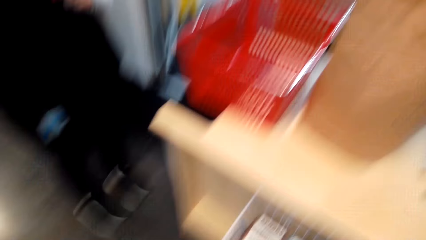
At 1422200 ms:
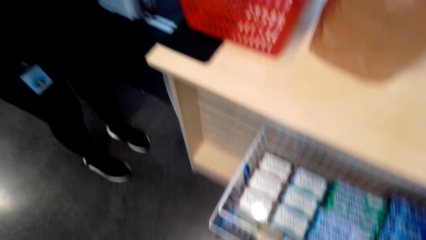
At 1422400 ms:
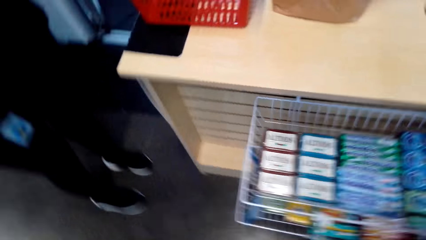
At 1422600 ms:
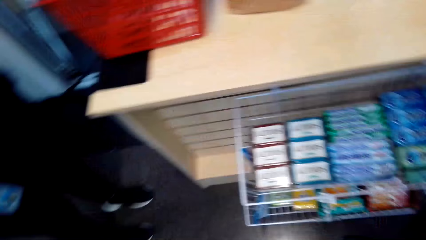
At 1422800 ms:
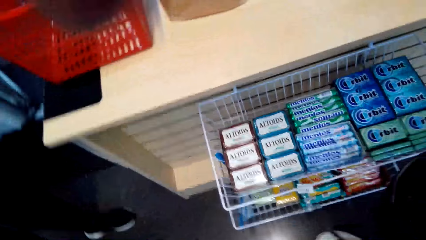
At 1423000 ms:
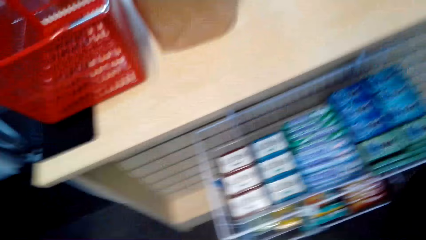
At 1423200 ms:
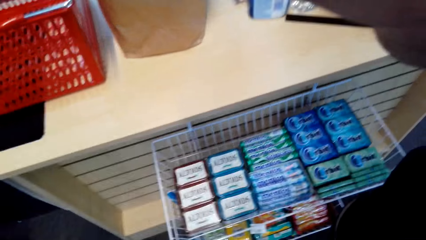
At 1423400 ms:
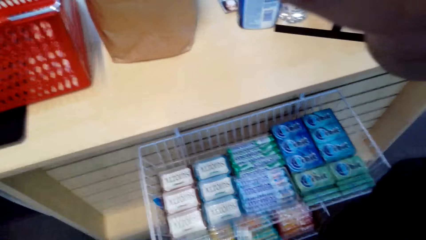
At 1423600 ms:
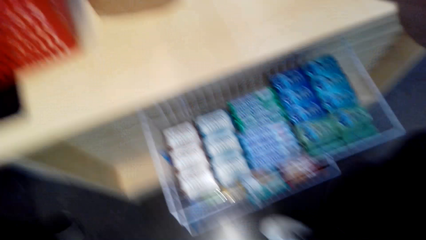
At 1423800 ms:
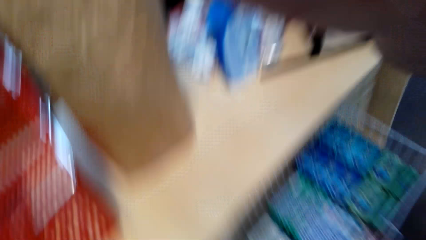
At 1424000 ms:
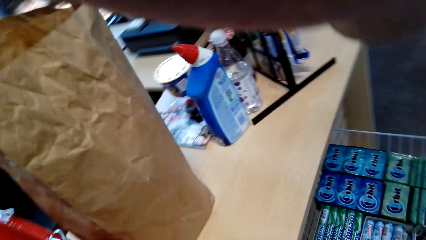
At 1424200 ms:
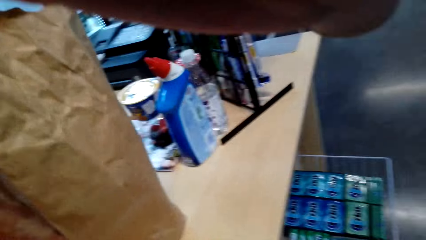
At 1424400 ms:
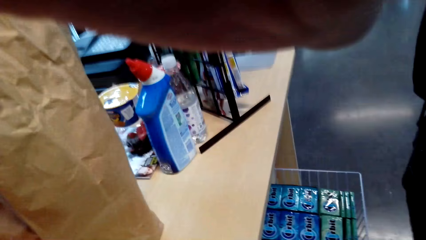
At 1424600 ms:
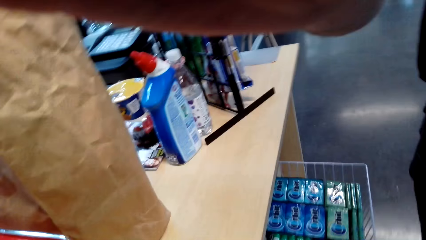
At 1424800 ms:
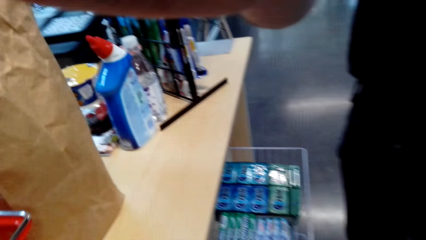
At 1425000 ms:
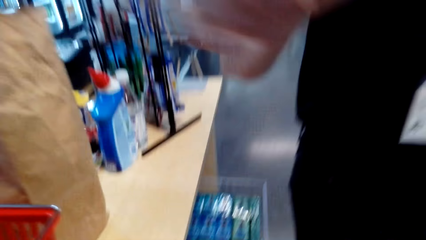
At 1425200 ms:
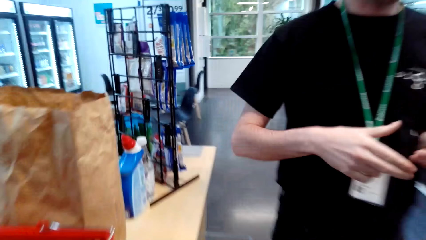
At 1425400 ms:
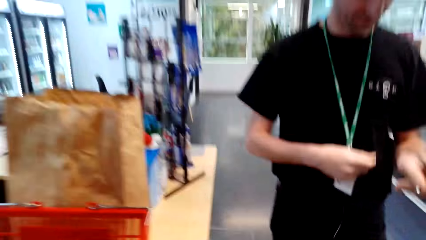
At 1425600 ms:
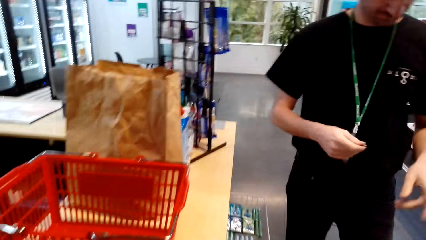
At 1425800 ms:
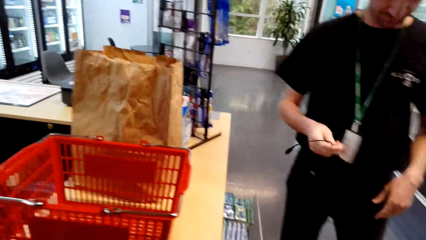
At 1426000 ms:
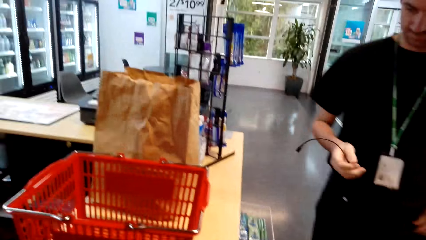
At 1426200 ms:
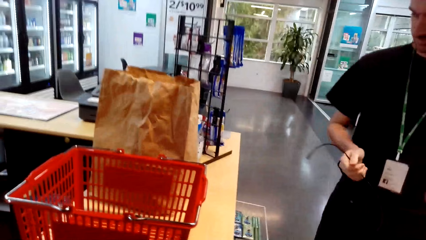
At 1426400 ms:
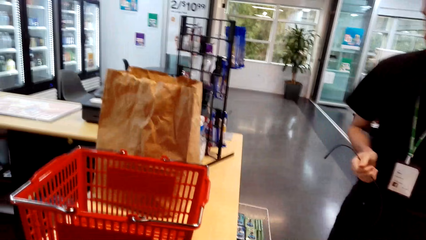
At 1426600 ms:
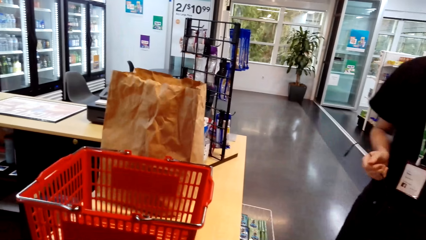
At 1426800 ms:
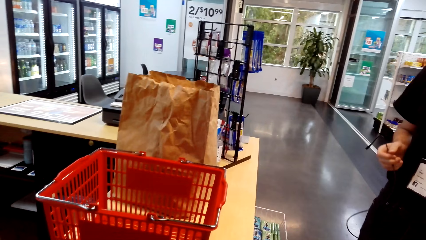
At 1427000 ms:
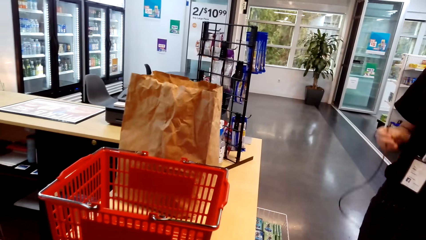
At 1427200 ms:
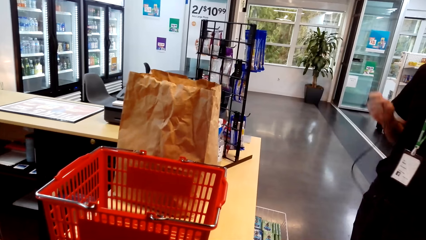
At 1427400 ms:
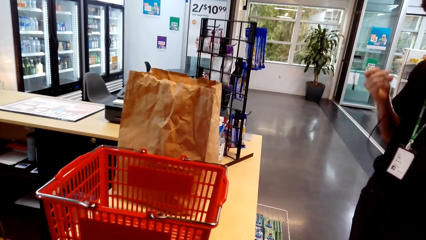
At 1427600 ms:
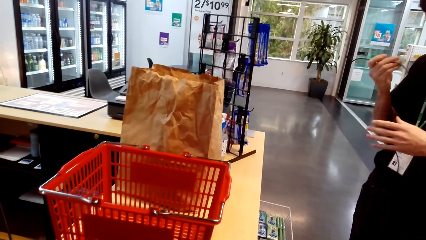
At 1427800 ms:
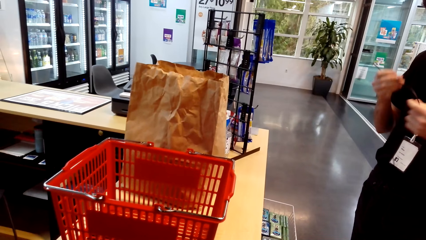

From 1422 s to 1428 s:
The camera wearer removes the camera.
